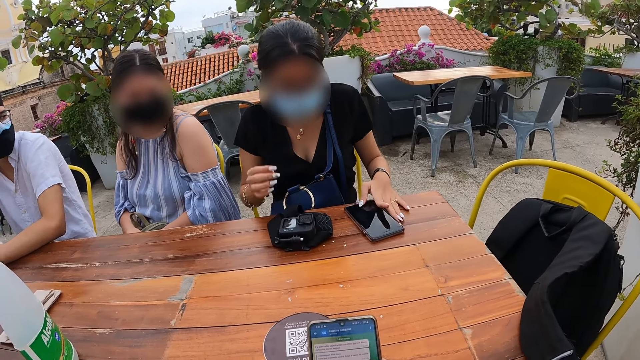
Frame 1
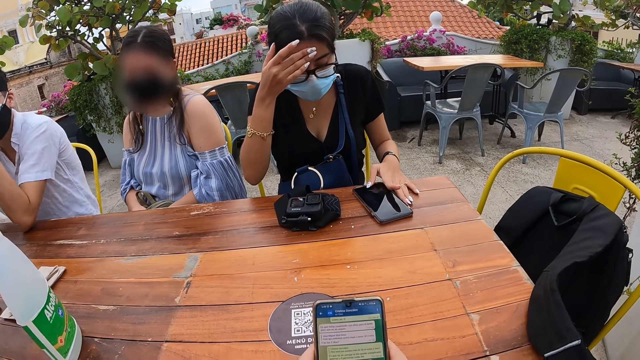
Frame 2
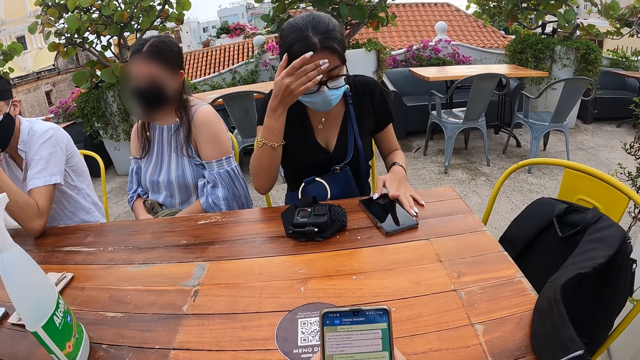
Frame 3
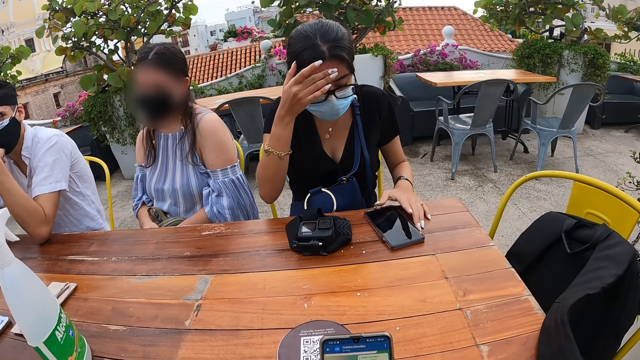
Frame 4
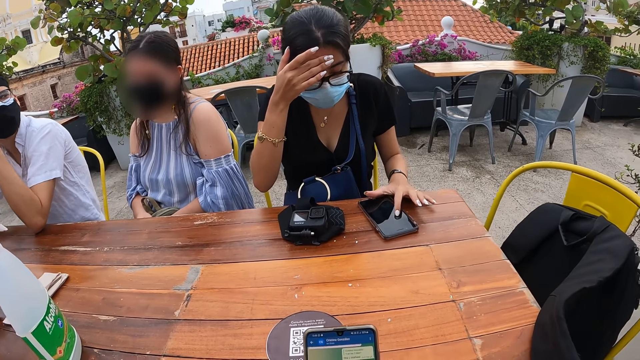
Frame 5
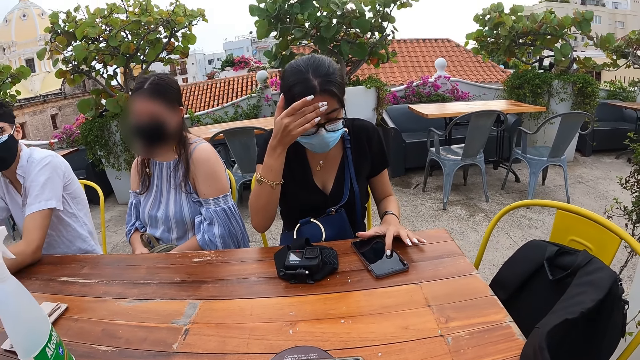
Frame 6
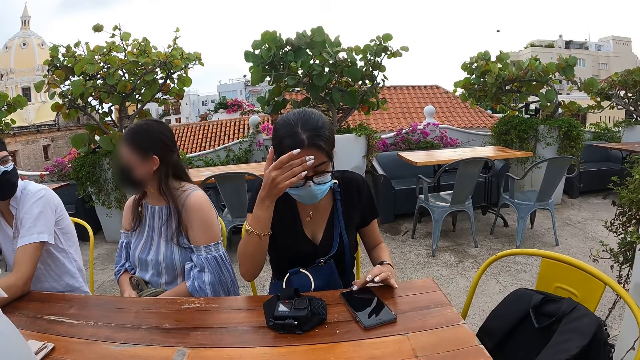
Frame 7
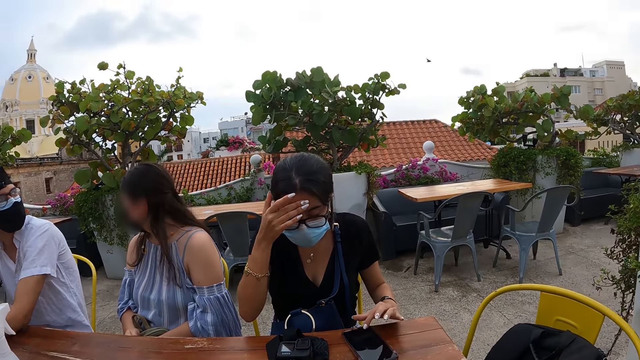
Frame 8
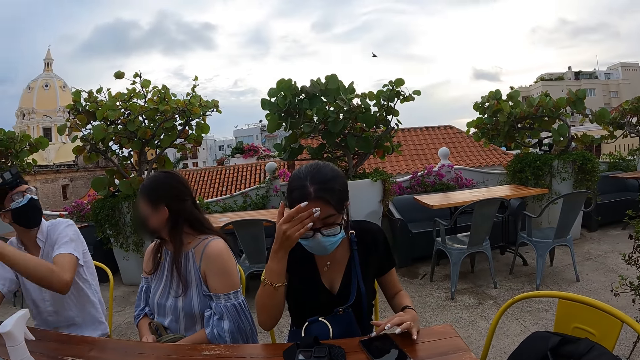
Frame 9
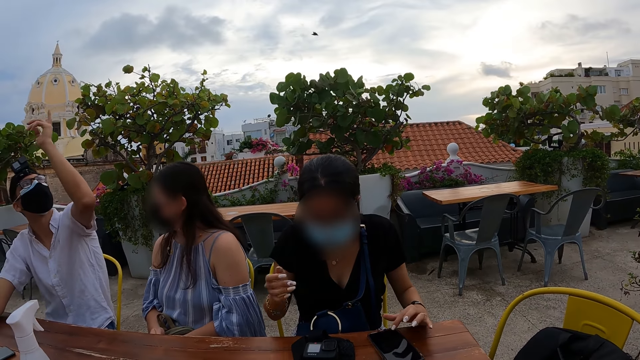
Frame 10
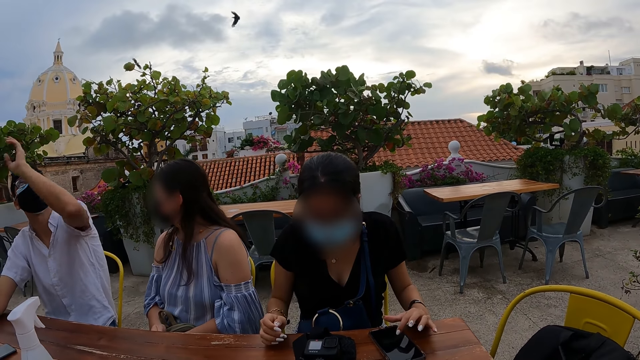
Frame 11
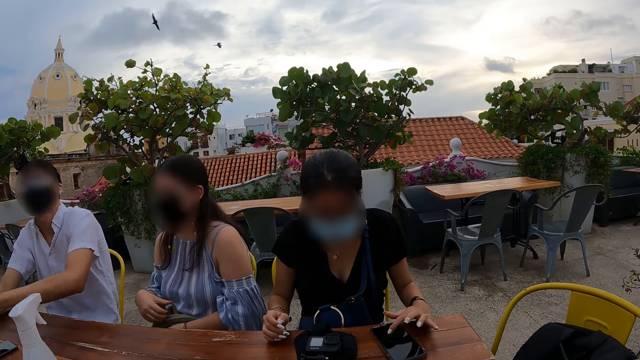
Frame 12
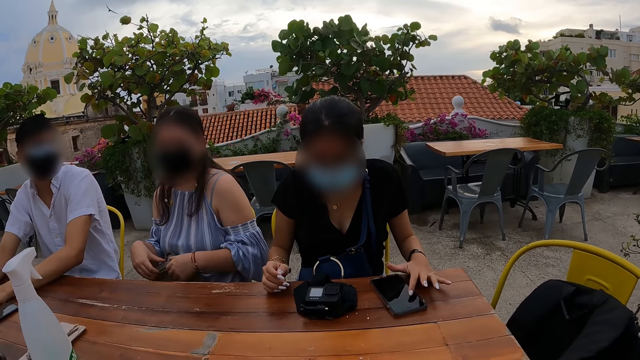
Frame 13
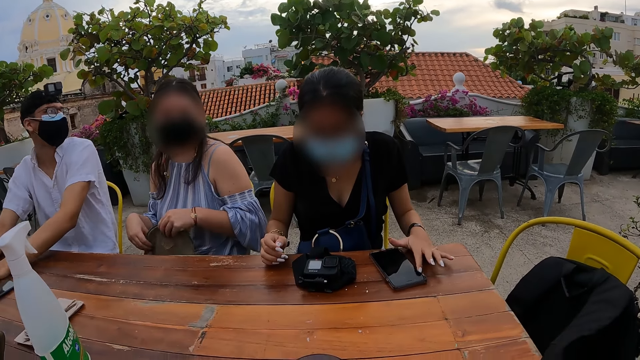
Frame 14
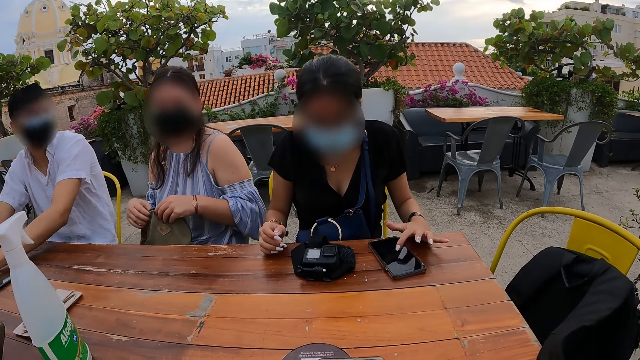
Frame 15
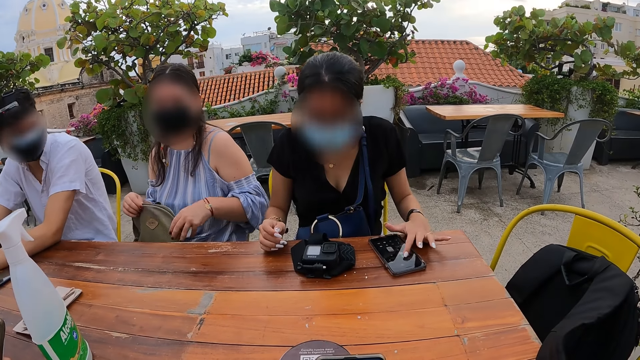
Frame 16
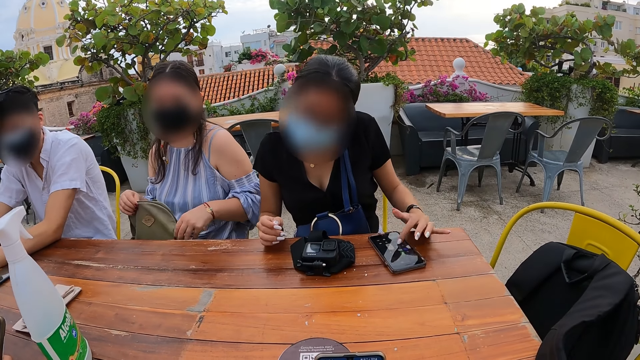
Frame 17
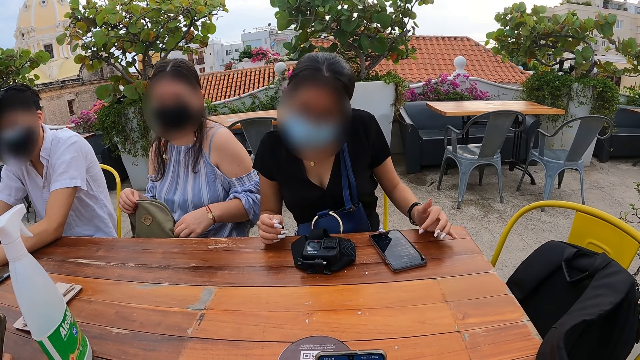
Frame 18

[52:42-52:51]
The lady puts her right hand on her forehead. The camera wearer browses the phone. They look around. A man interacts with another lady.

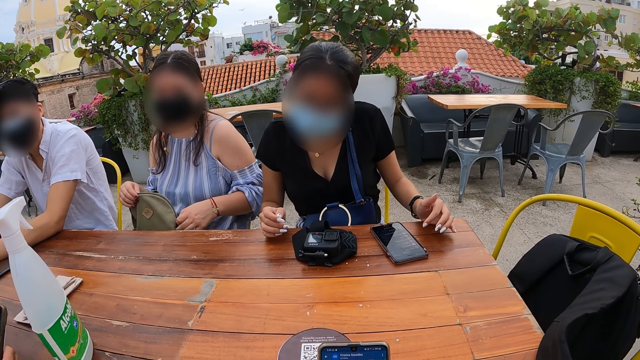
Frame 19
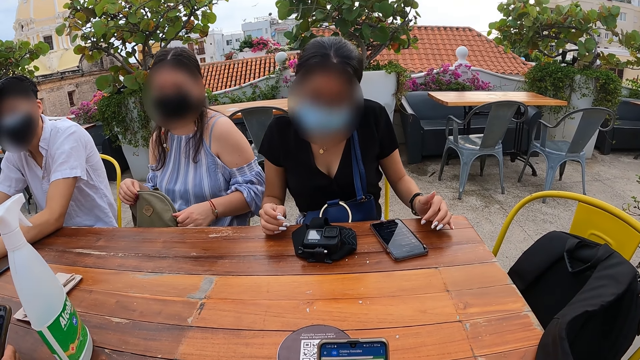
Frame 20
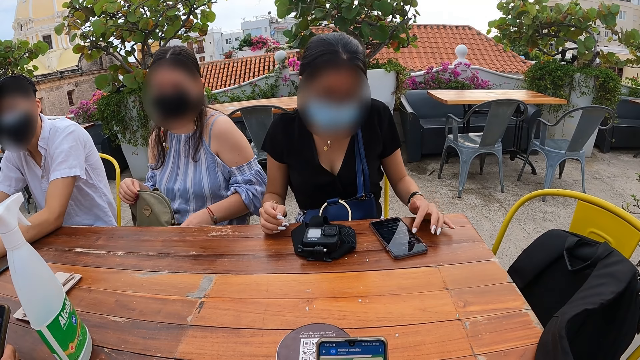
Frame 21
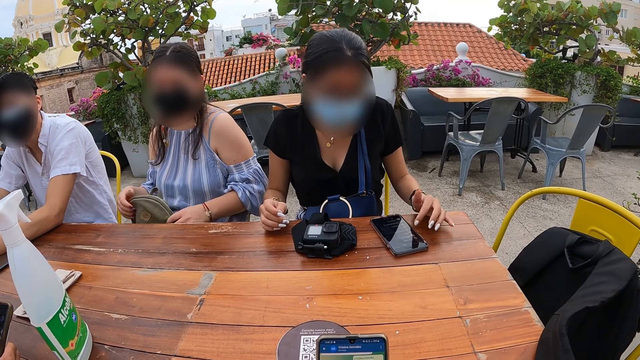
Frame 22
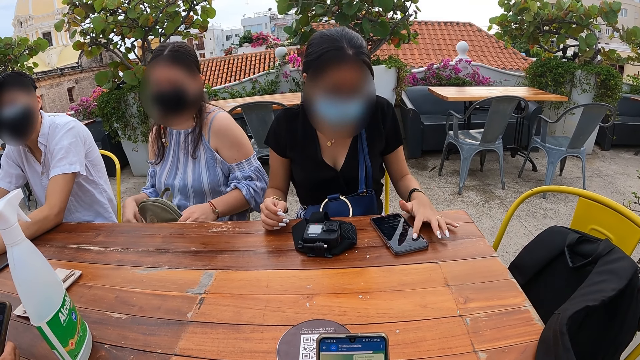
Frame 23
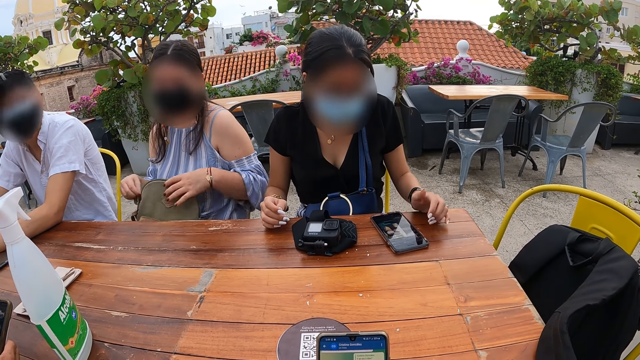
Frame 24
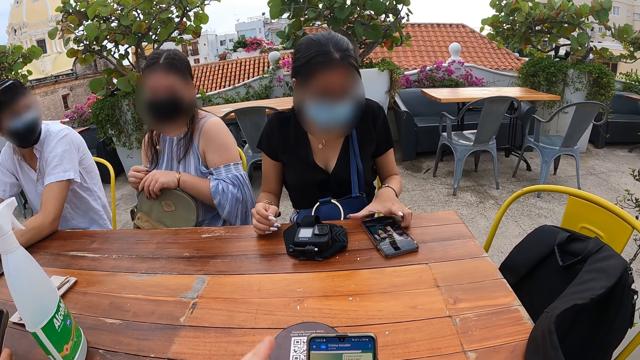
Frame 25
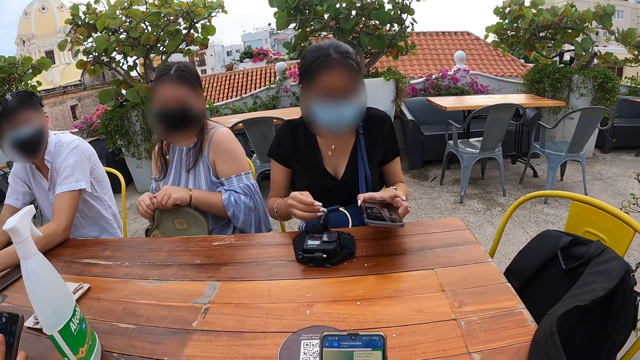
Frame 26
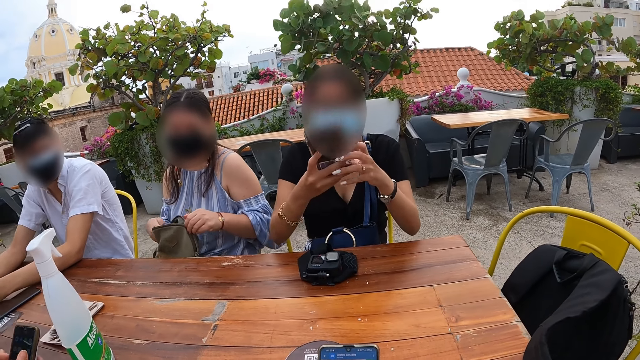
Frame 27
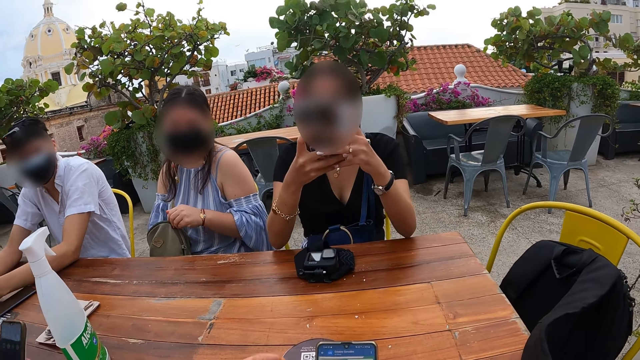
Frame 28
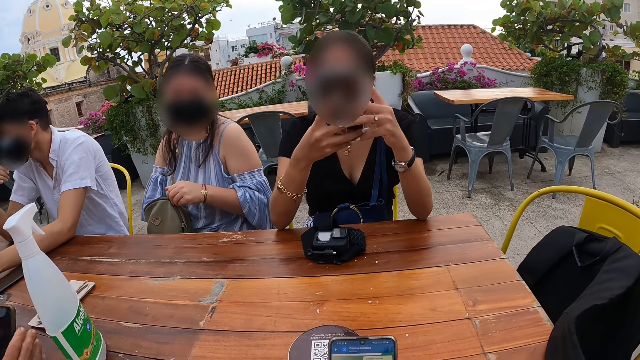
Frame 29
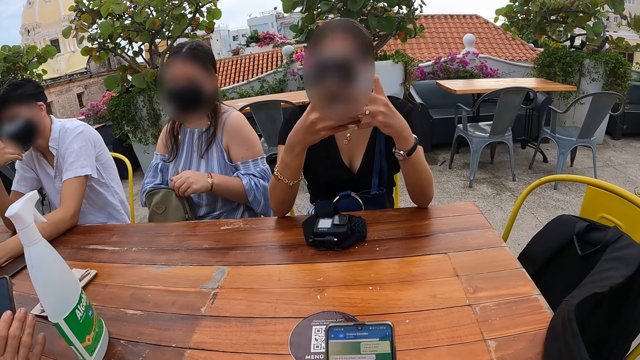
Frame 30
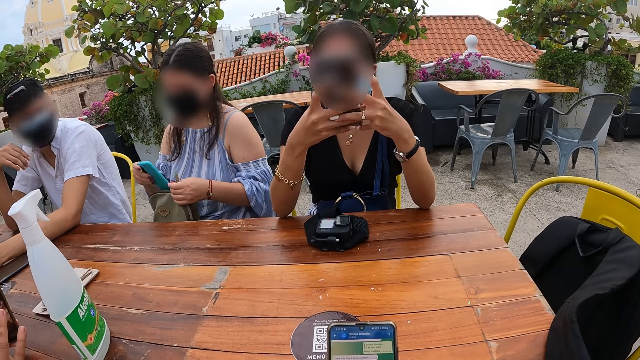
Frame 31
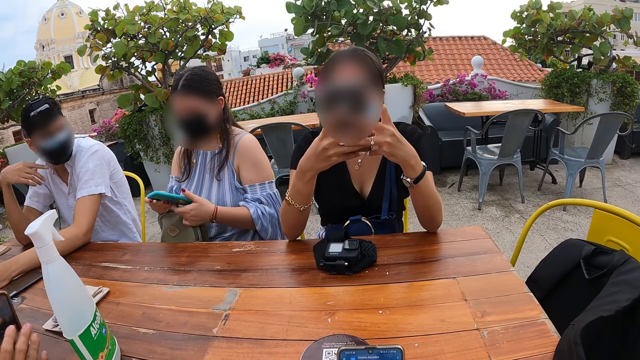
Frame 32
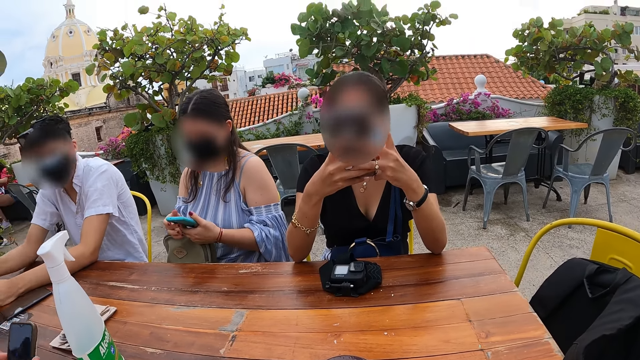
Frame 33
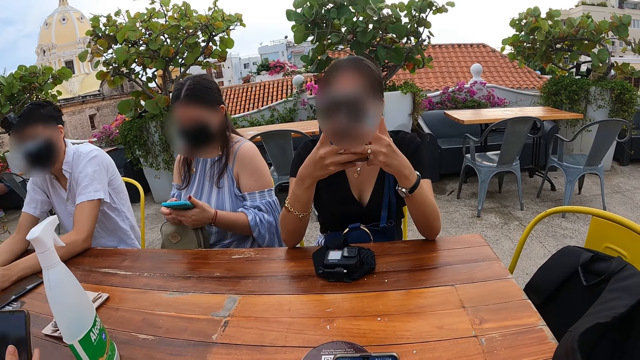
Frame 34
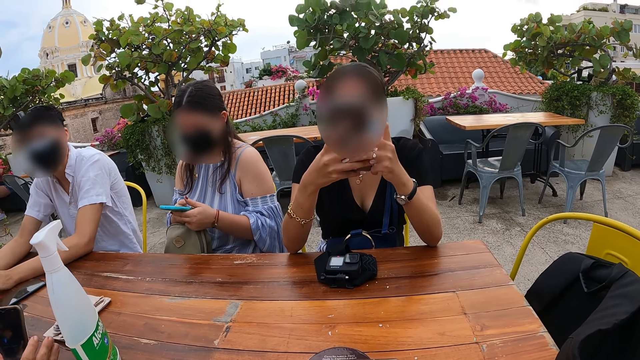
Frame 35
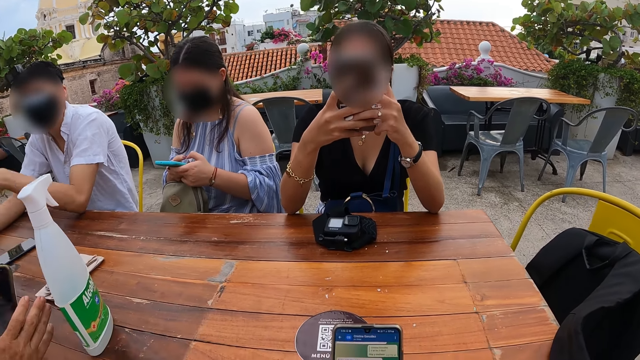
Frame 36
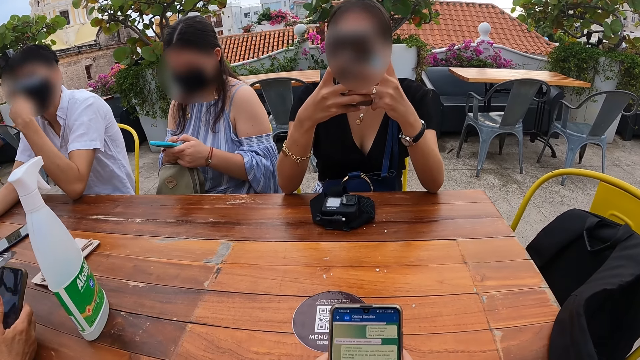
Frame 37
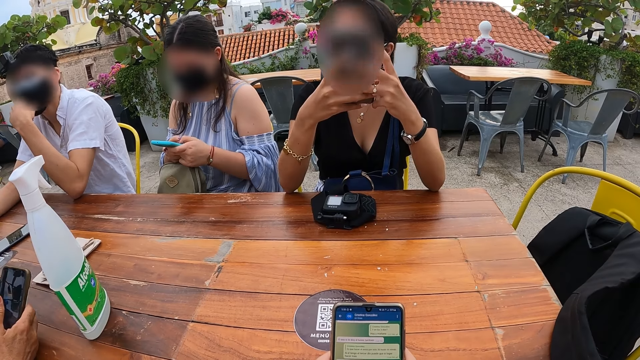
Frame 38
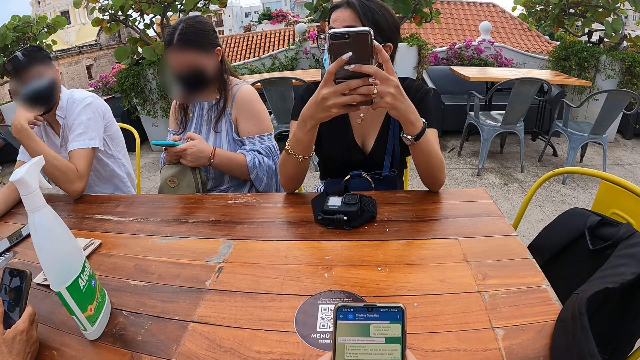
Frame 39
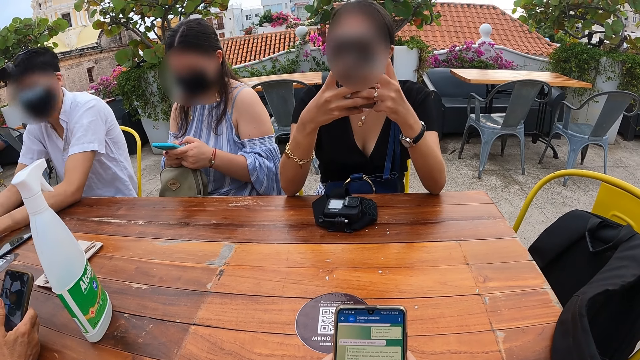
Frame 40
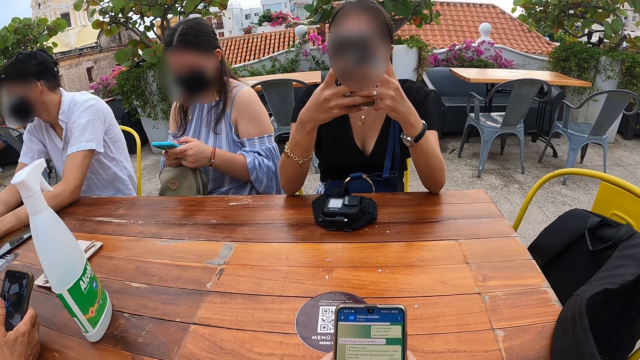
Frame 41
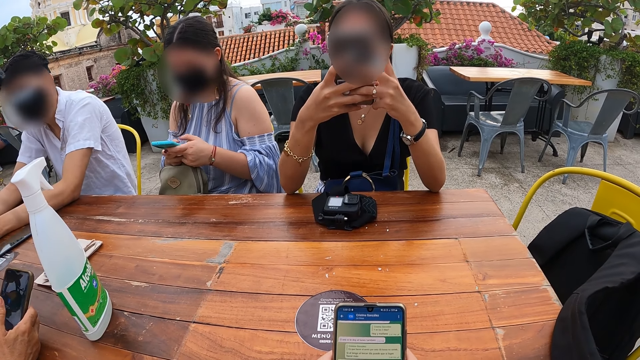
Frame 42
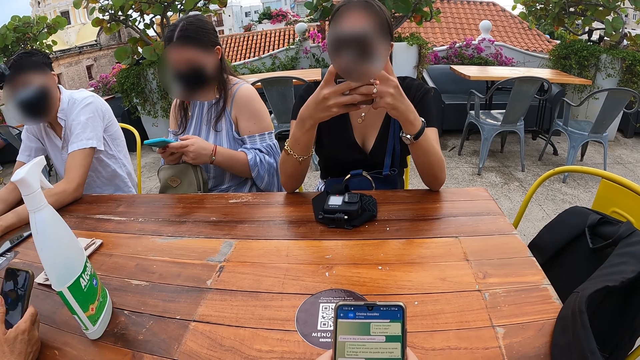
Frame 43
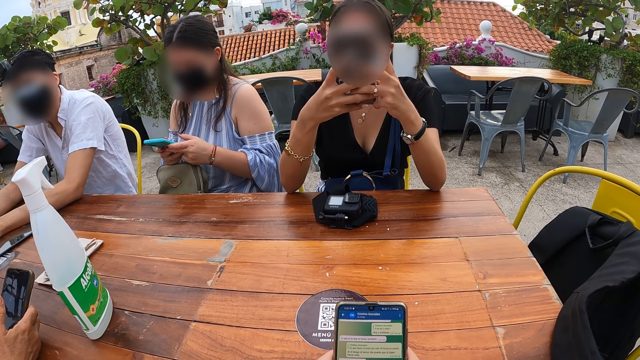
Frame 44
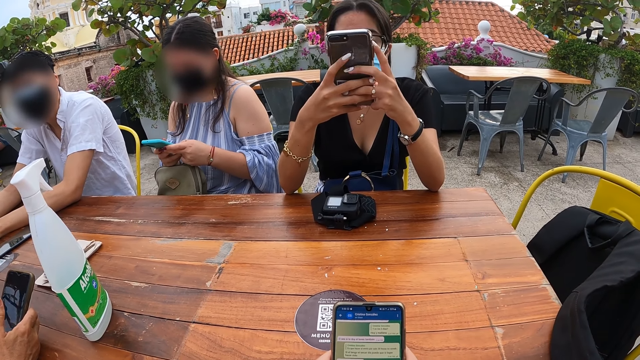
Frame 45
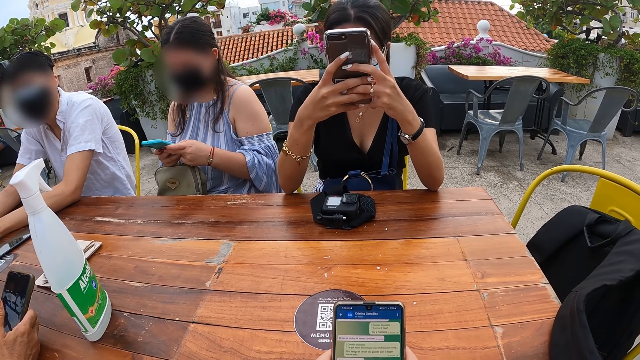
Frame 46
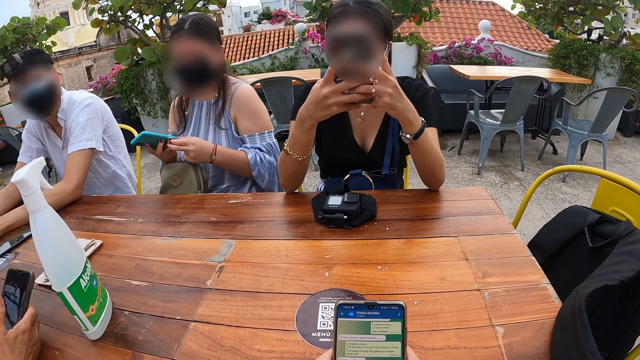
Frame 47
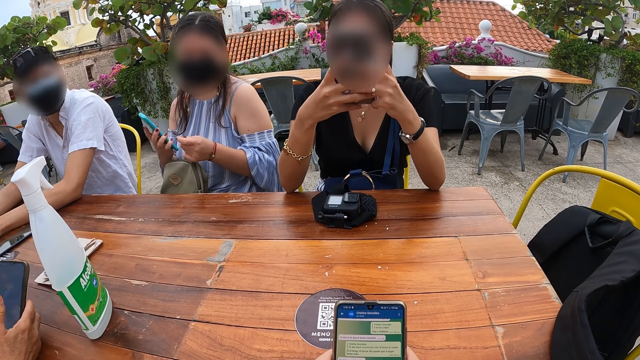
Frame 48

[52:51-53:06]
The camera wearer holds the phone. A lady opens the bag on her lap with her right hand. Another lady picks up her phone from the table with her left hand. A man operates his phone with his right hand. The second lady operates her phone with her hands. The first lady operates her phone with her hands. The camera wearer looks around. Another man puts his left hand on his face. The camera wearer browses the phone. They read the messages.
